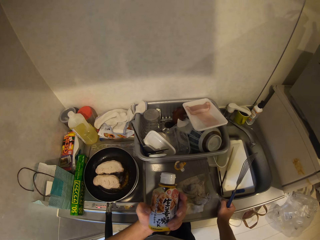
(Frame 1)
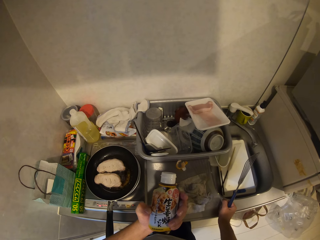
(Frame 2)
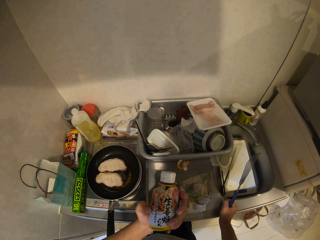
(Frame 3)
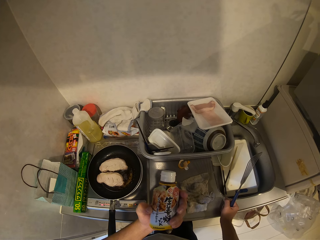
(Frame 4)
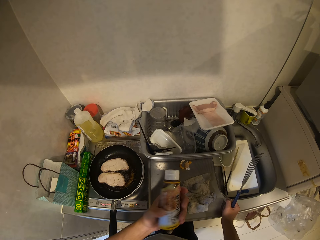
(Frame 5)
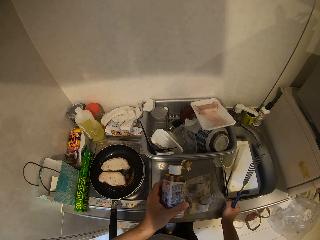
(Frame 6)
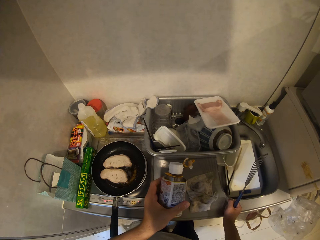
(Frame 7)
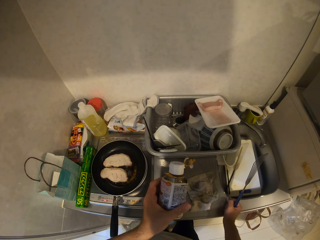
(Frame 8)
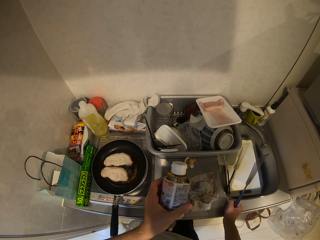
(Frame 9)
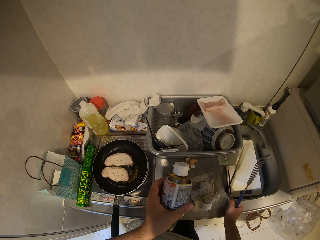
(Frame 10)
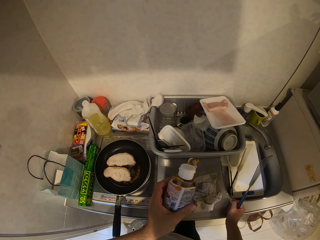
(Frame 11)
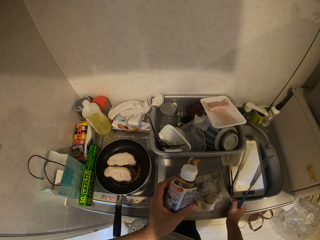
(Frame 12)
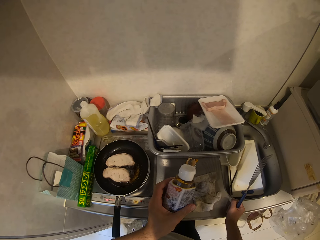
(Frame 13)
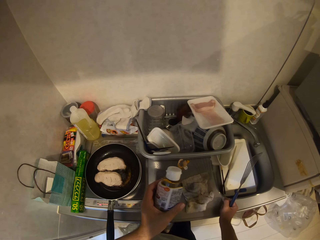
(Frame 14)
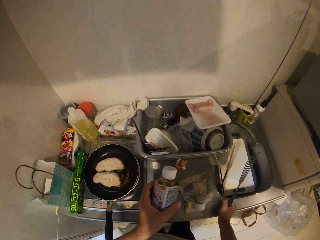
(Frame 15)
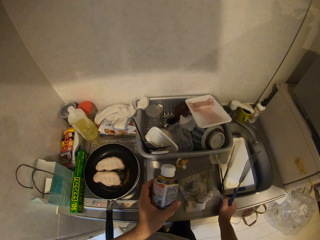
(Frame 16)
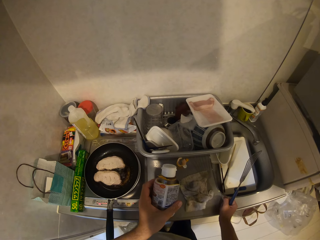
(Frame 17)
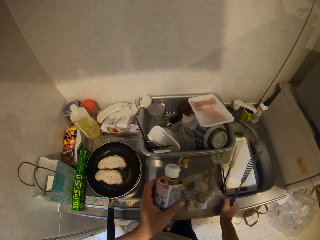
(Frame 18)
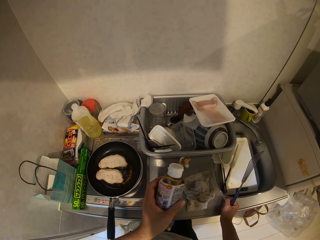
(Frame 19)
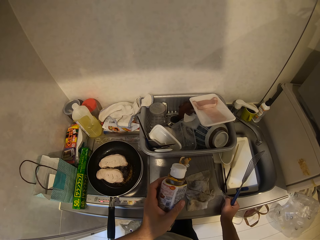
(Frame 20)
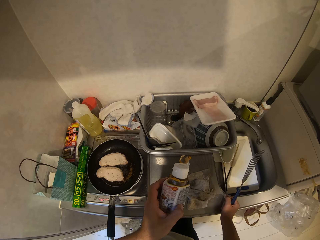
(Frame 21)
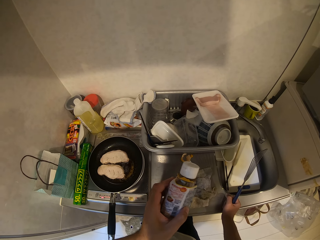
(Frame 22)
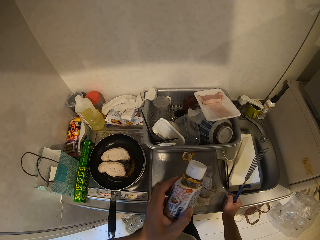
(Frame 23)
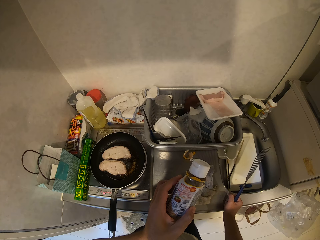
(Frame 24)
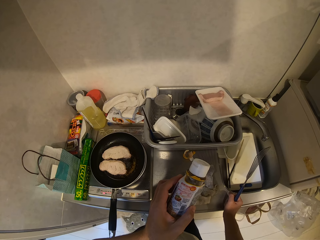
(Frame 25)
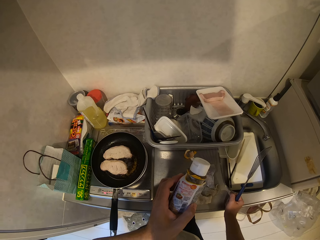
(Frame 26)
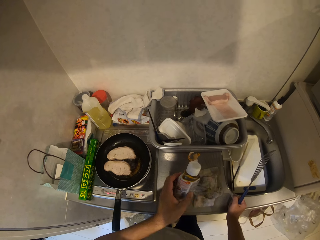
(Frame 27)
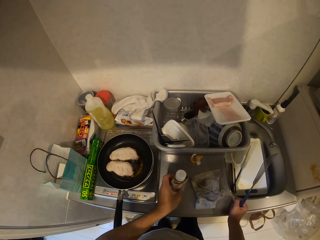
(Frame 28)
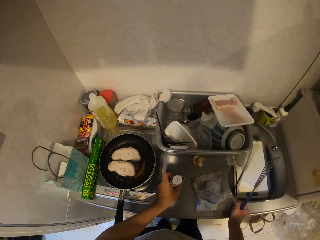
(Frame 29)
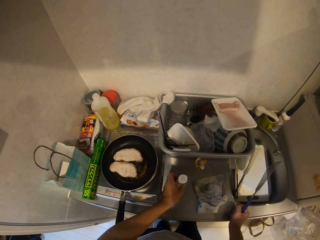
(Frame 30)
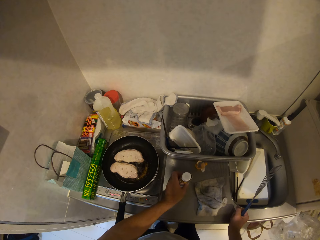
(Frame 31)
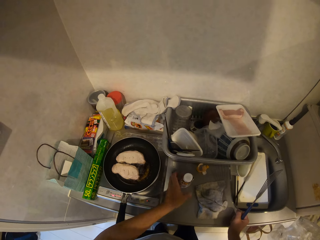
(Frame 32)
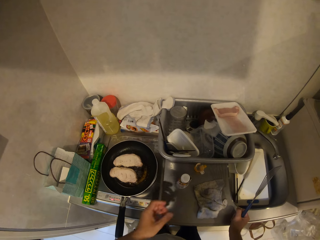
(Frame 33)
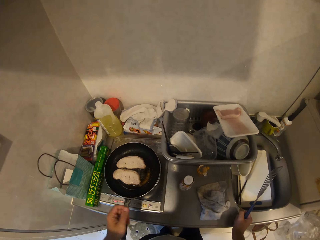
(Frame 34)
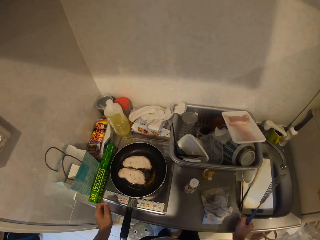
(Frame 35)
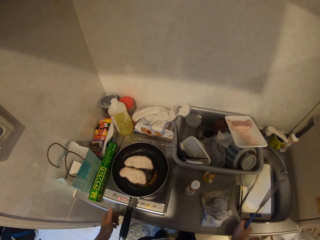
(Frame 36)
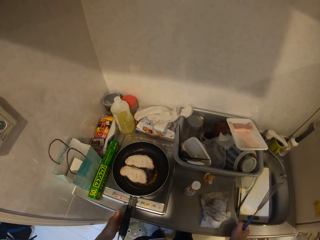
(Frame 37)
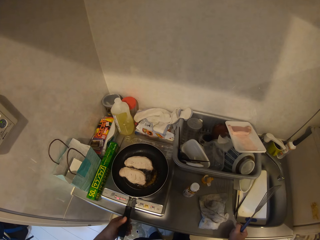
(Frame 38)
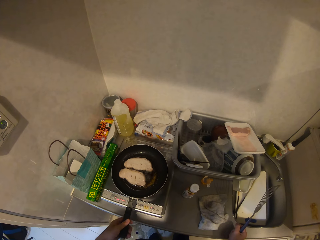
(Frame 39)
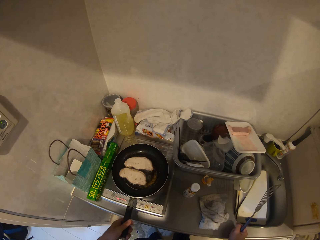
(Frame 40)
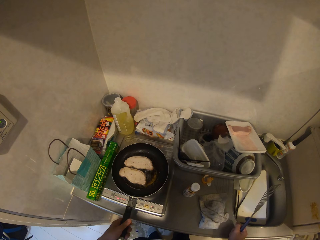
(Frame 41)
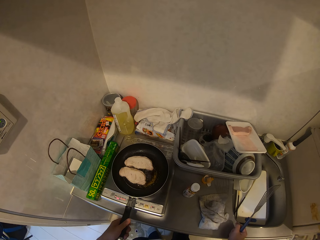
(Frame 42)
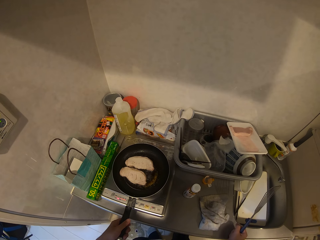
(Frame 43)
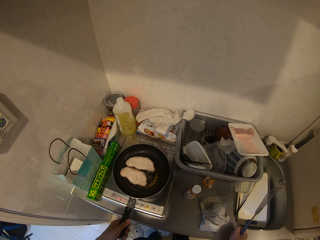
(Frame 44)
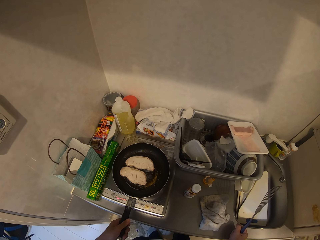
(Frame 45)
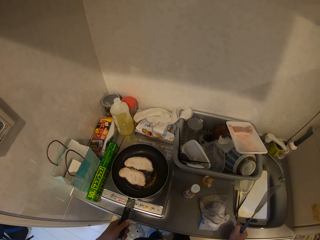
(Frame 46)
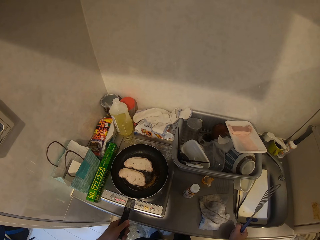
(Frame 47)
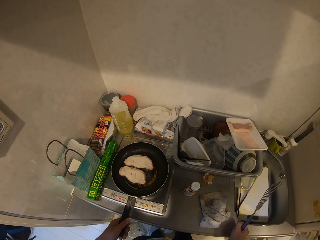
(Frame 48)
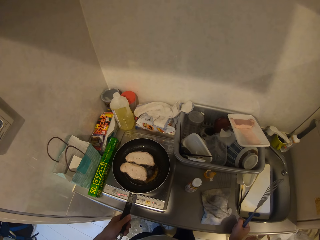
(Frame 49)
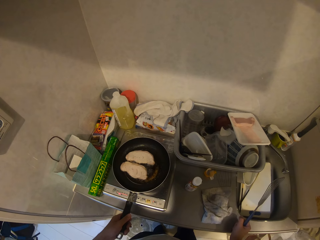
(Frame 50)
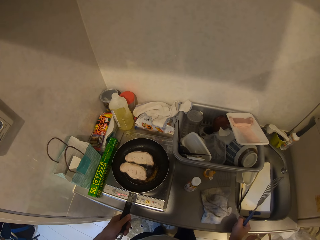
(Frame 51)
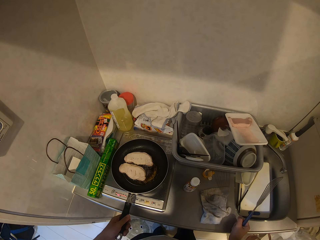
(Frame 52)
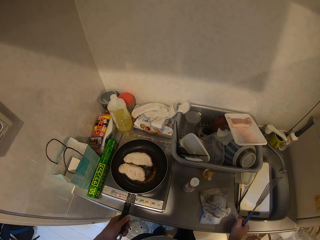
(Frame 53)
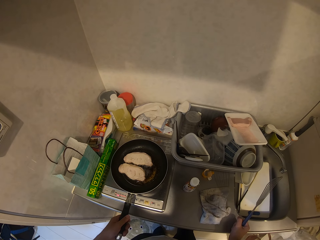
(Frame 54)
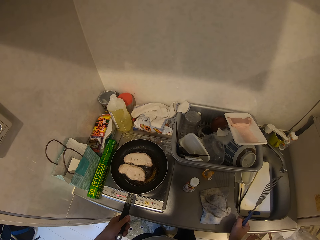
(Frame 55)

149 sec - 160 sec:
The camera wearer checks the bottle of spices in his hand. He drops the bottle of spices on the kitchen worktop. He holds the frying pan with his left hand.

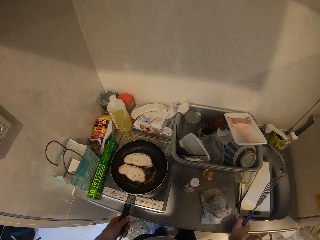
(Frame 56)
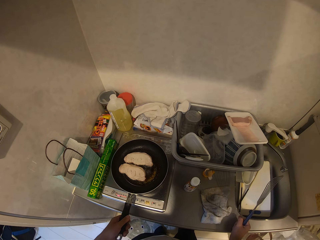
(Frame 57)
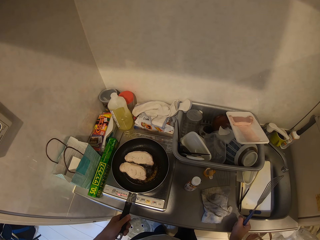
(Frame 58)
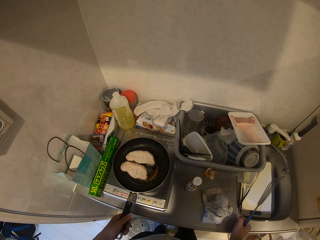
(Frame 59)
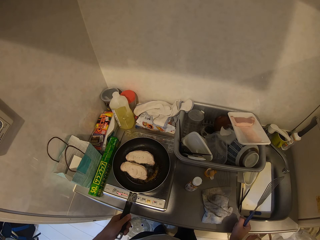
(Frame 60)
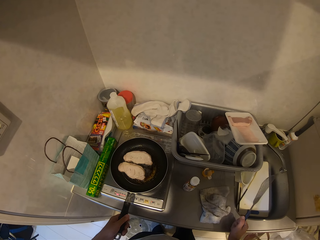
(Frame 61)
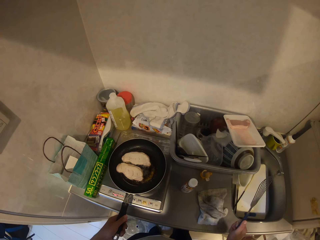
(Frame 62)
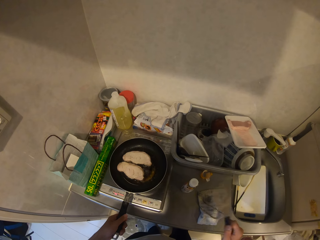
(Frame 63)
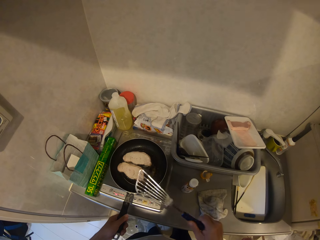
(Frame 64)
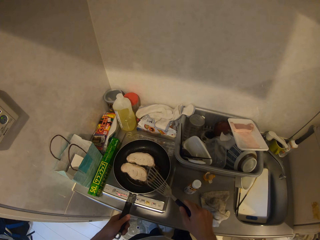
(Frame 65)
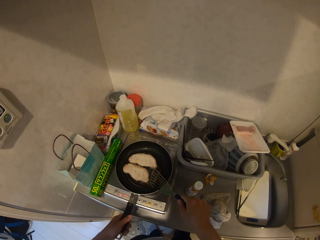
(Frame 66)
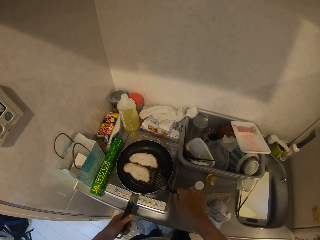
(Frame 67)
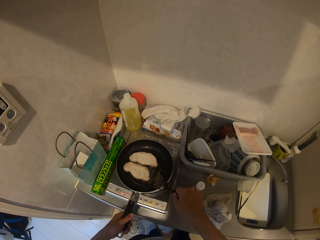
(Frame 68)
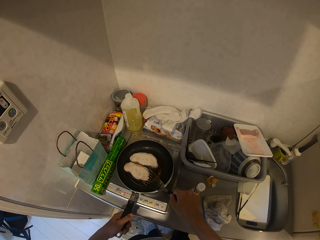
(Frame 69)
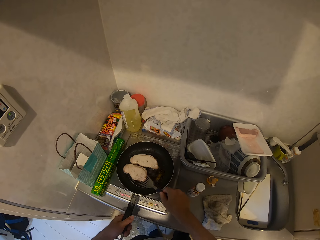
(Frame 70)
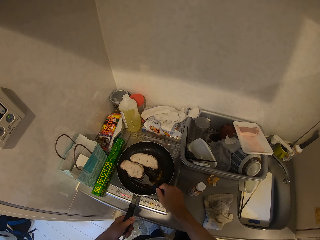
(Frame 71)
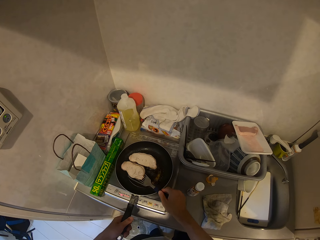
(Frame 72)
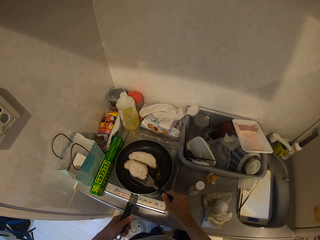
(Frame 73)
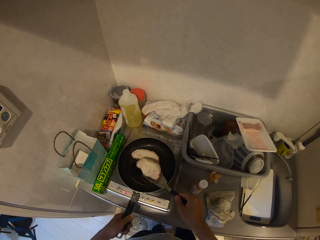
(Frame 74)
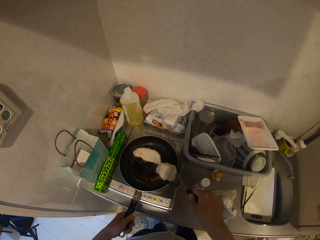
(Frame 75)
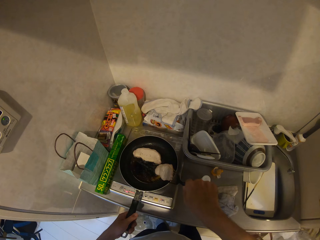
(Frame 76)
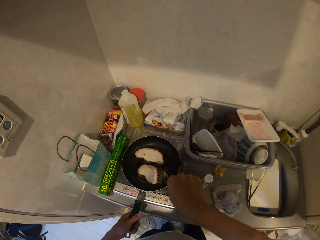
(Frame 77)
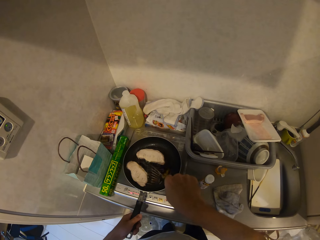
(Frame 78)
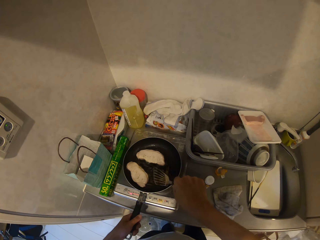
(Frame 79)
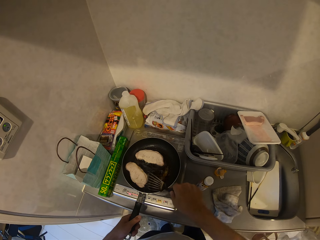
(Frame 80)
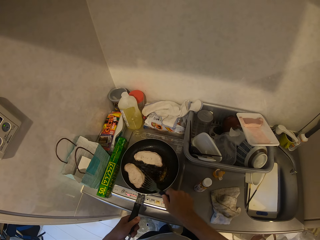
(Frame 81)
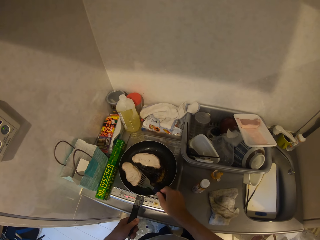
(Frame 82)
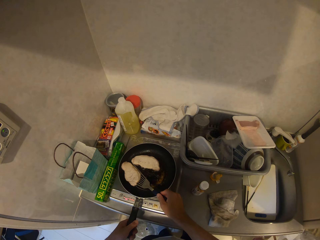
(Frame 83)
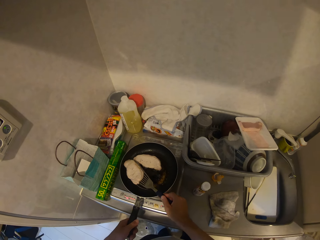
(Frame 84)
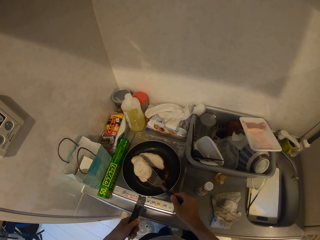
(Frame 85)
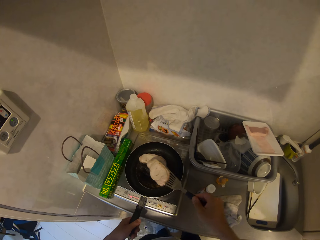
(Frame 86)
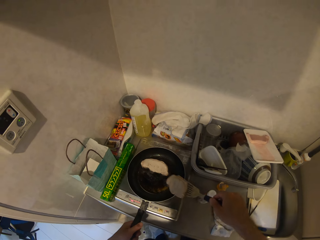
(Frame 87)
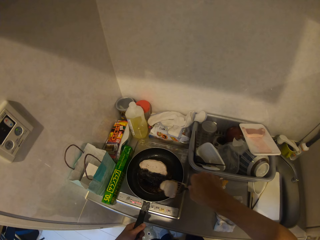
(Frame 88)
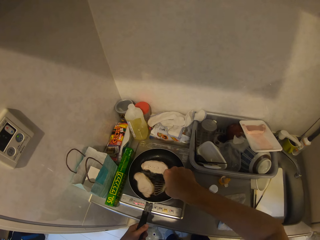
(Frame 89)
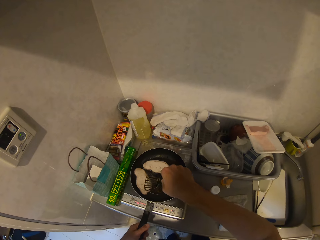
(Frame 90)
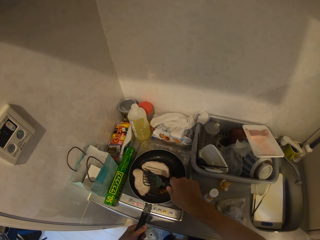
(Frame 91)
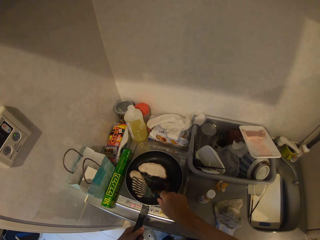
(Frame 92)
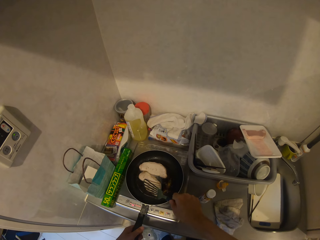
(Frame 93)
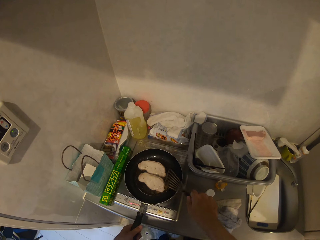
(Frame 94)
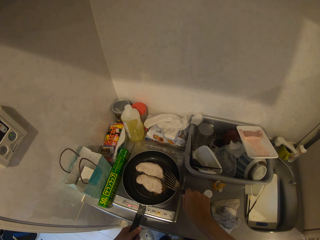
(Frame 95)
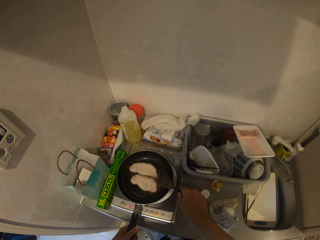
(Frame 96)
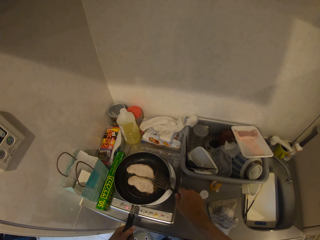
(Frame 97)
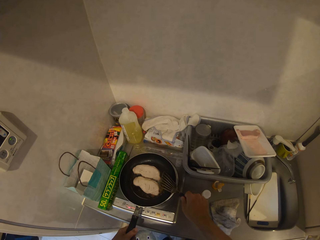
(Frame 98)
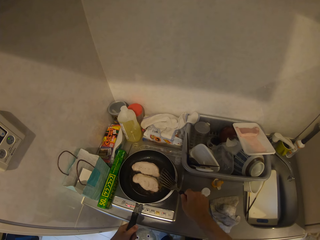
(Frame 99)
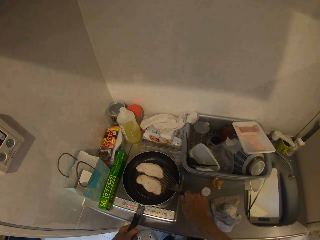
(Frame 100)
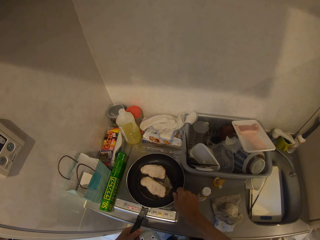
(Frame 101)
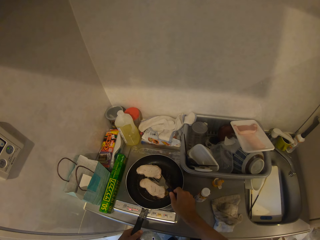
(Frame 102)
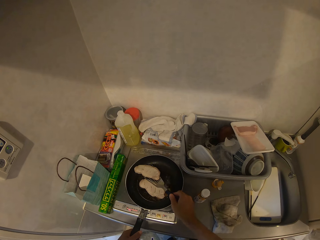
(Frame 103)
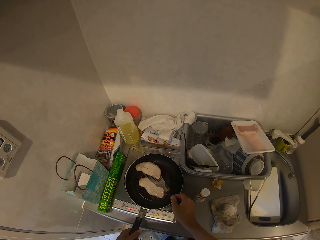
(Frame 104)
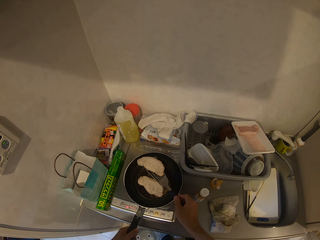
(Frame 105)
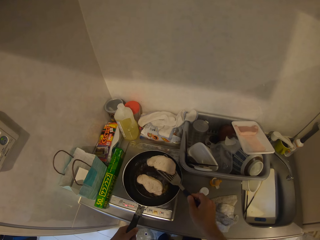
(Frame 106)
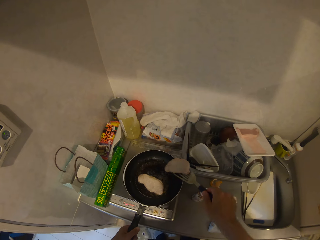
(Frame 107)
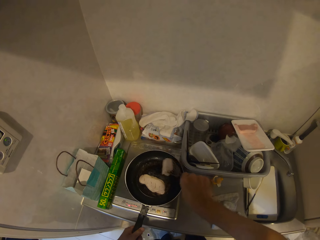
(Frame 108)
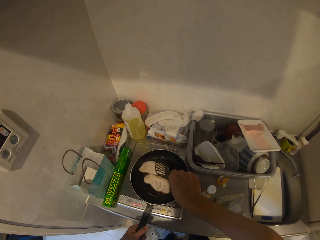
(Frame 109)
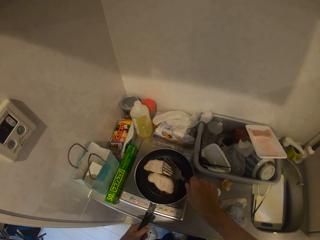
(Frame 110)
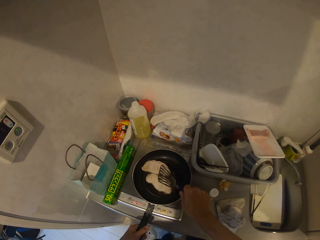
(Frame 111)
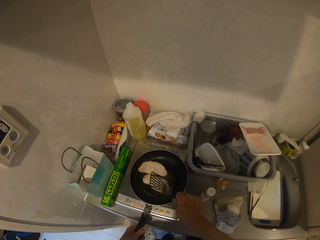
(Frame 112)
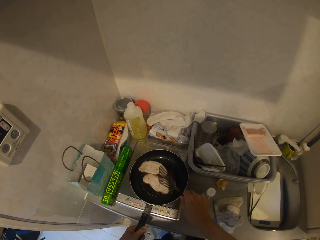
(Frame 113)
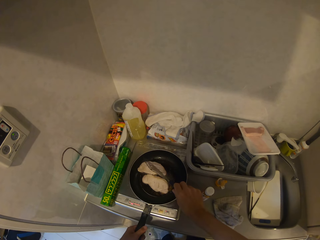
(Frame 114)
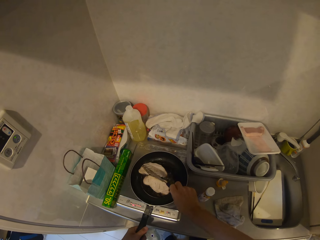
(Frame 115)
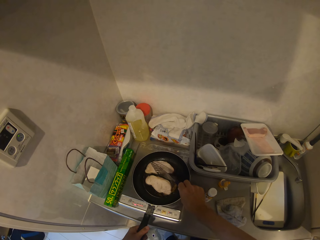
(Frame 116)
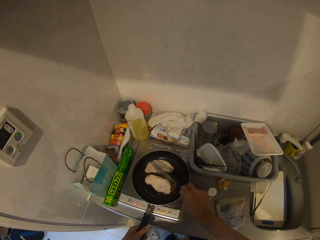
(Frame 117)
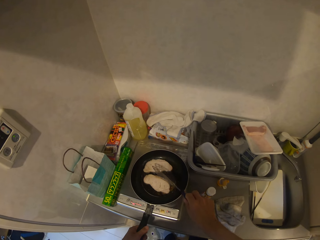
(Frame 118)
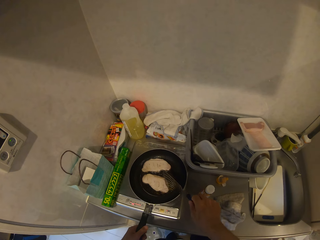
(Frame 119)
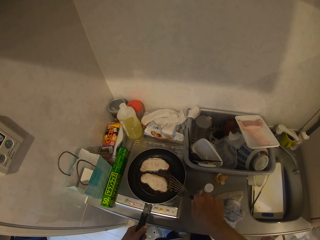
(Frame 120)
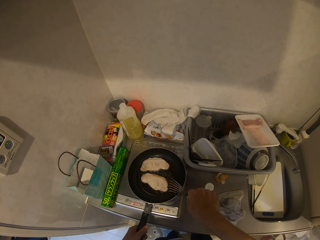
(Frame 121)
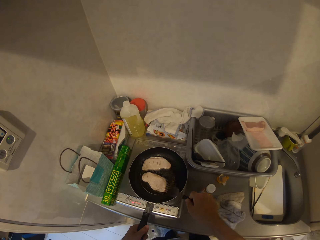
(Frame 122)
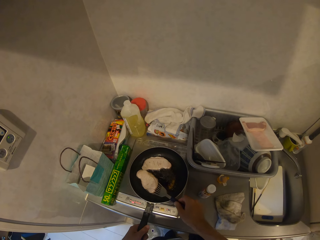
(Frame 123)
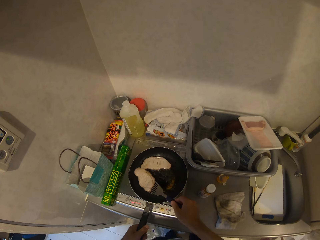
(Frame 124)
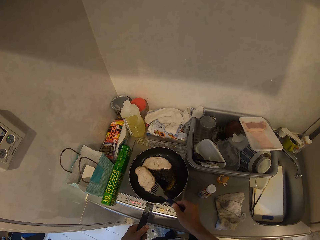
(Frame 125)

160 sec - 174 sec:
The camera wearer turns the slabs of meat in the frying pan with the slotted spoon.
